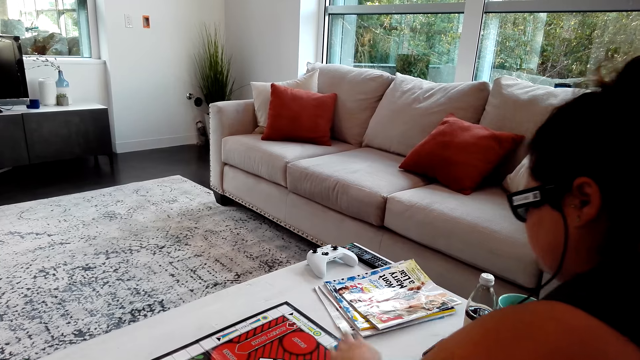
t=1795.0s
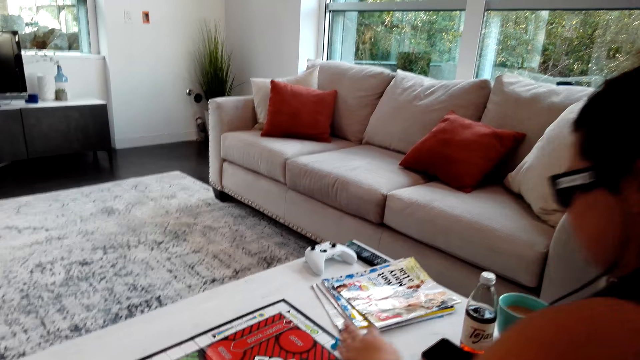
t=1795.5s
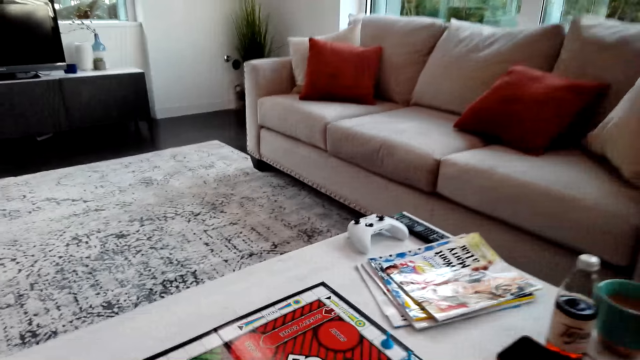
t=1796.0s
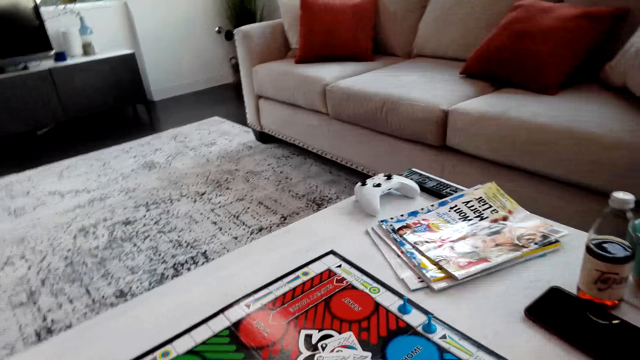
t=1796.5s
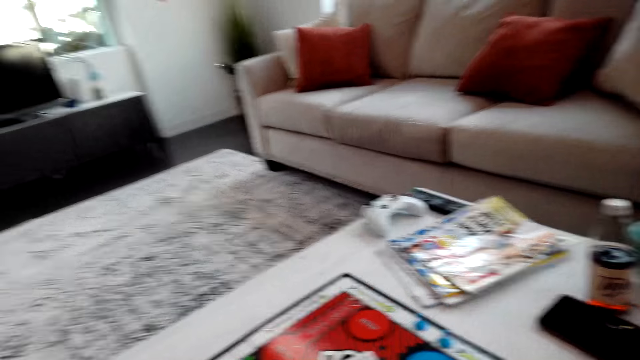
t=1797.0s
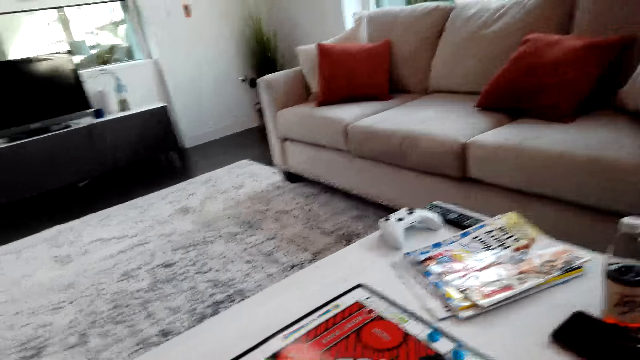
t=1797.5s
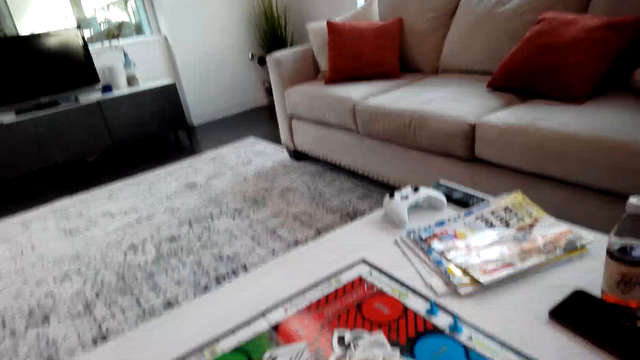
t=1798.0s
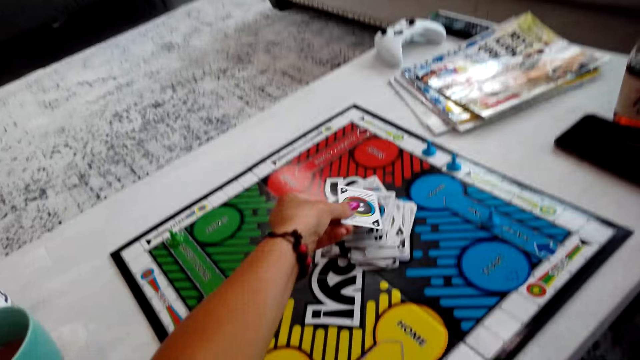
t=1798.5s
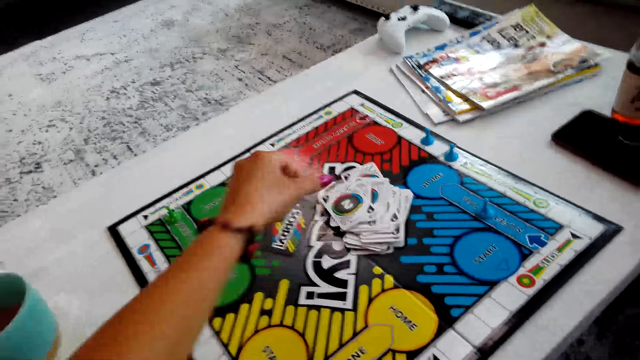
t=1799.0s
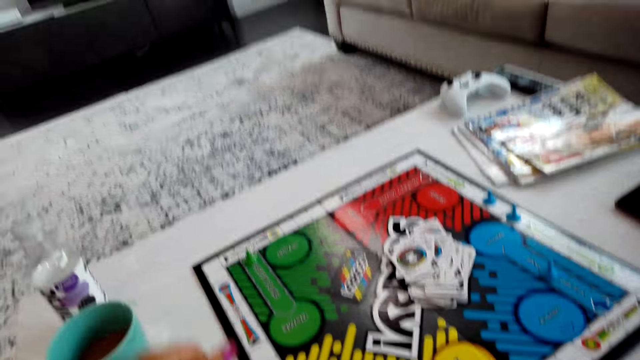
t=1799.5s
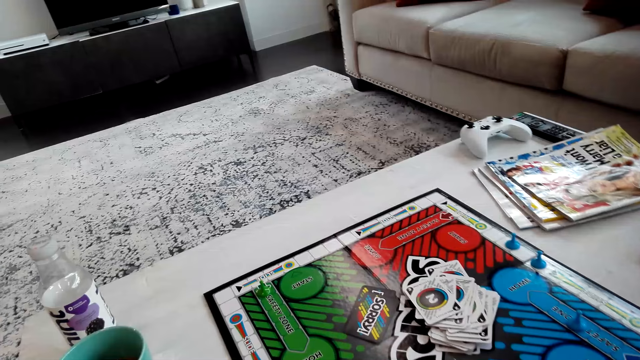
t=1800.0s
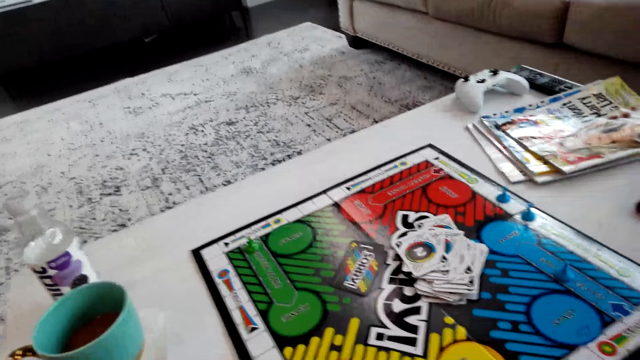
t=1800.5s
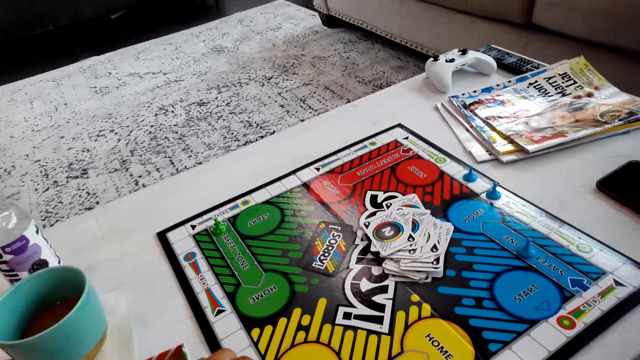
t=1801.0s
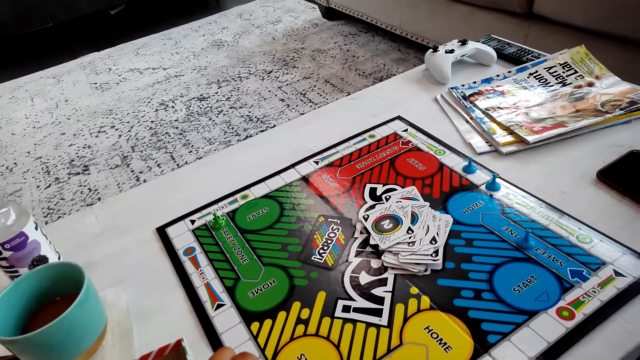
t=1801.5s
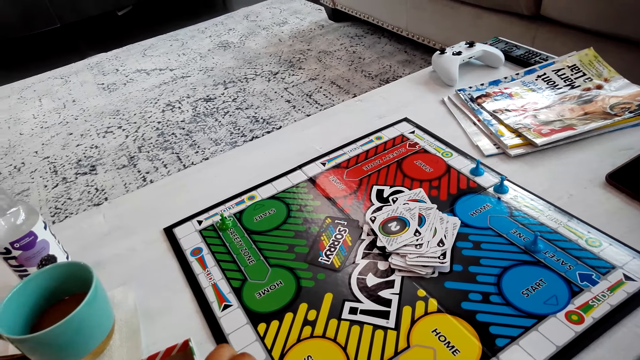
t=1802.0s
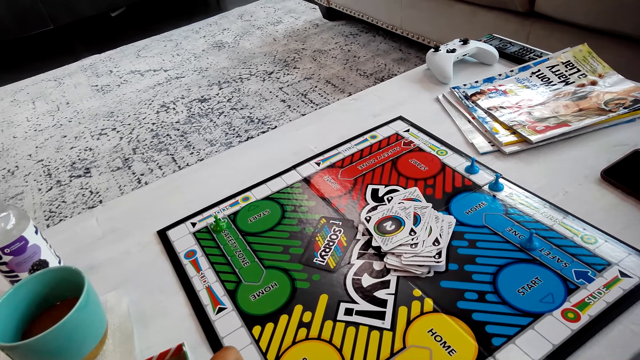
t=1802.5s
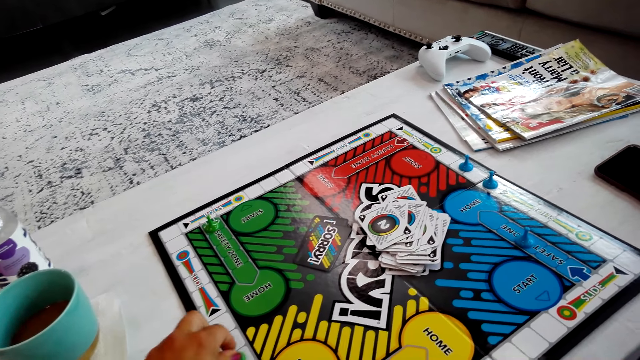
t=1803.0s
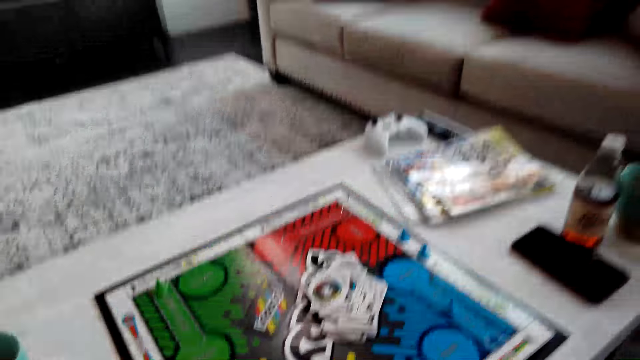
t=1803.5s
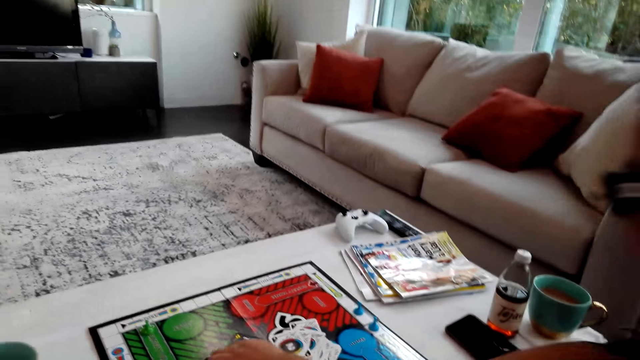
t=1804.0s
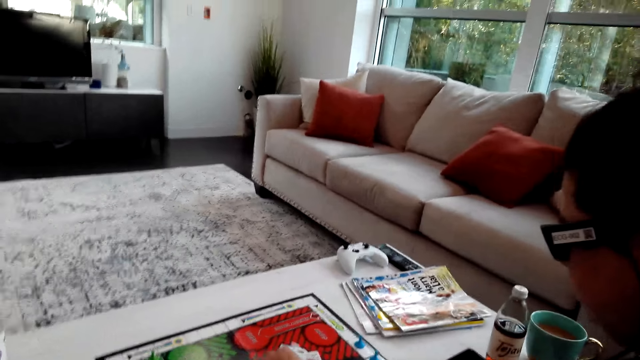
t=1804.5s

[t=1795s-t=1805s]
A person moves the Sorry game piece. The camera wearer puts the card on the board. They play the game.

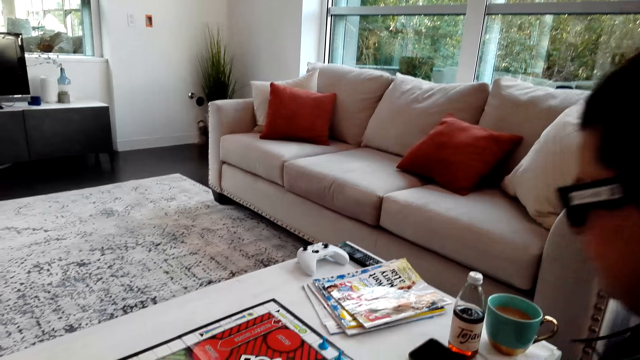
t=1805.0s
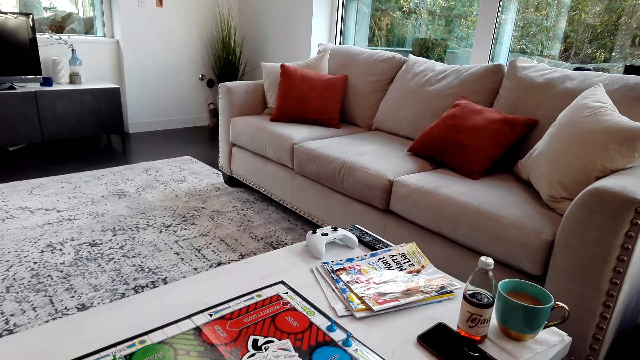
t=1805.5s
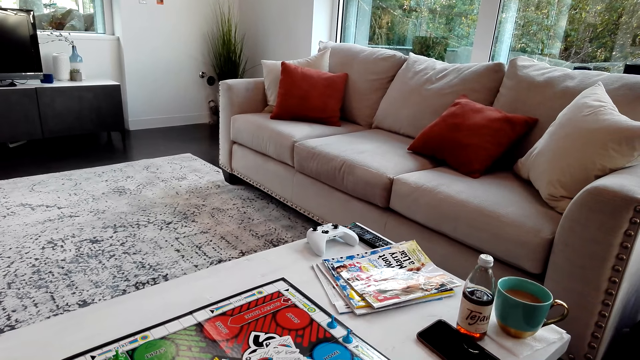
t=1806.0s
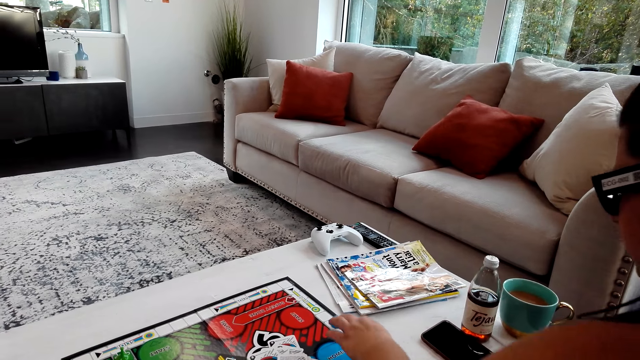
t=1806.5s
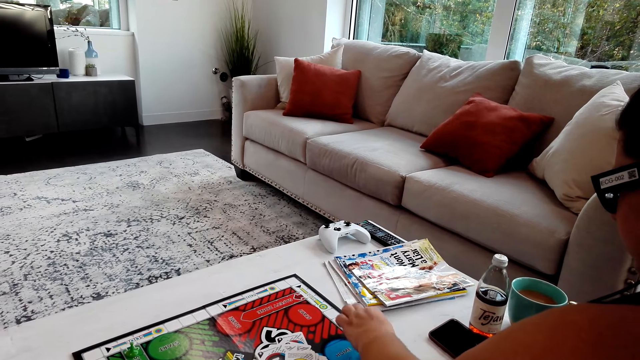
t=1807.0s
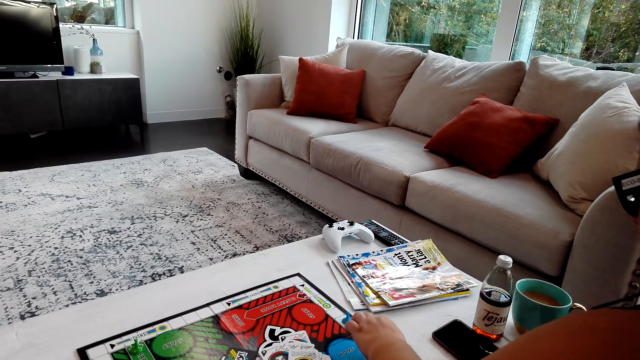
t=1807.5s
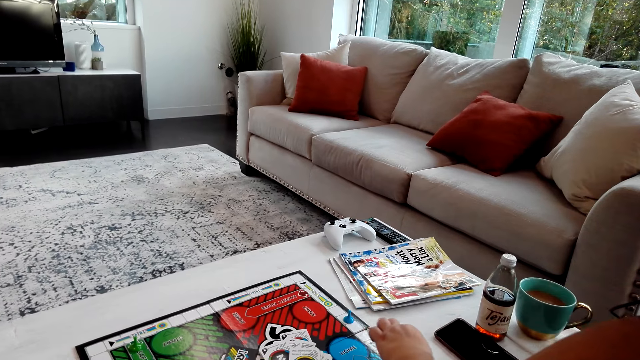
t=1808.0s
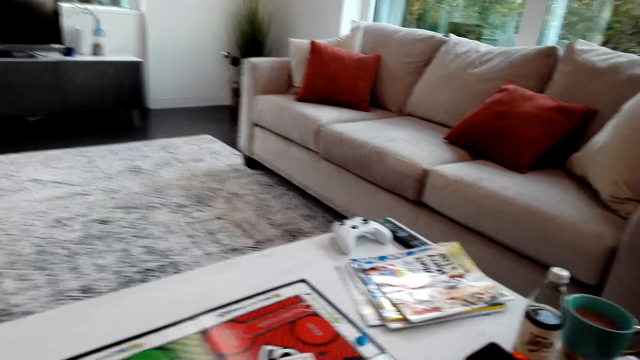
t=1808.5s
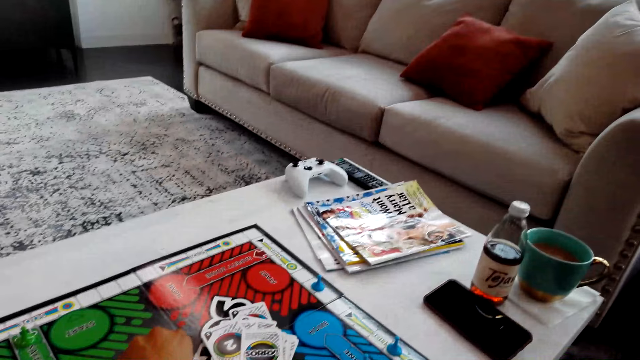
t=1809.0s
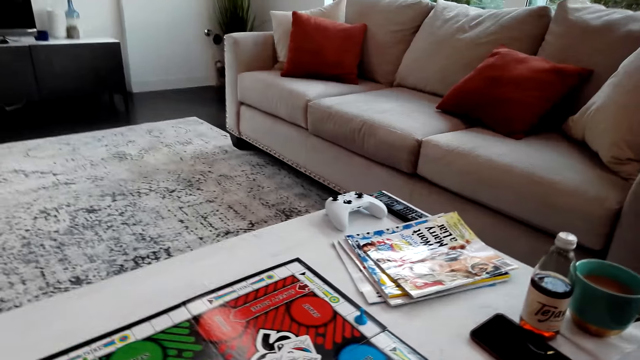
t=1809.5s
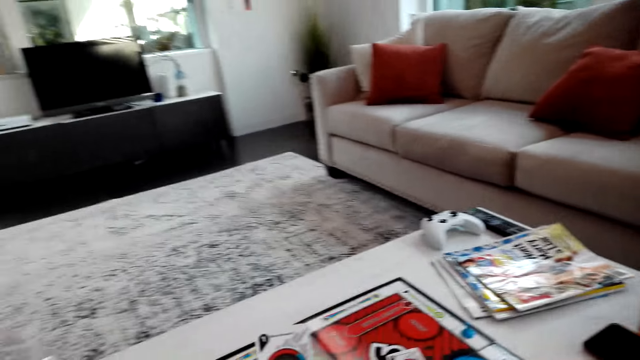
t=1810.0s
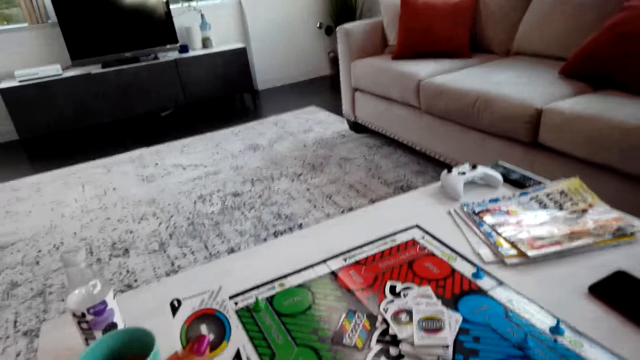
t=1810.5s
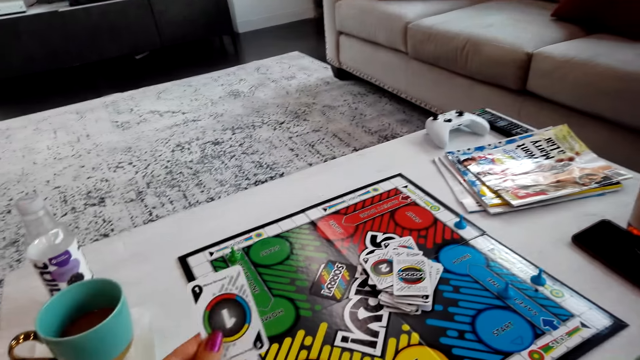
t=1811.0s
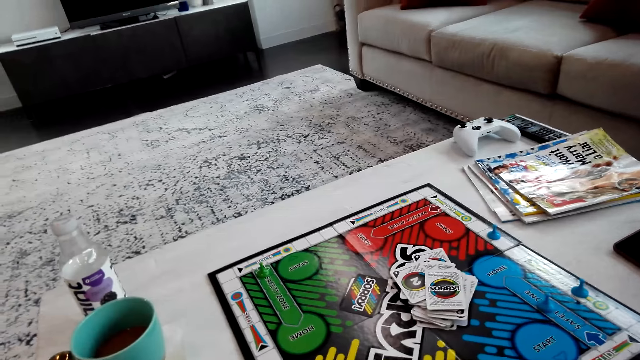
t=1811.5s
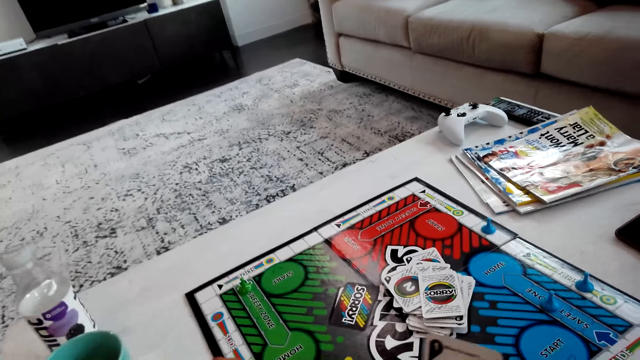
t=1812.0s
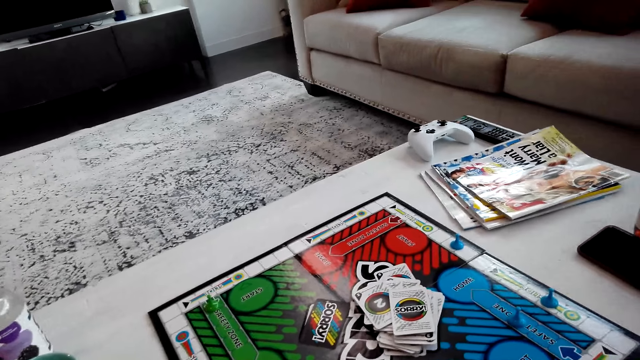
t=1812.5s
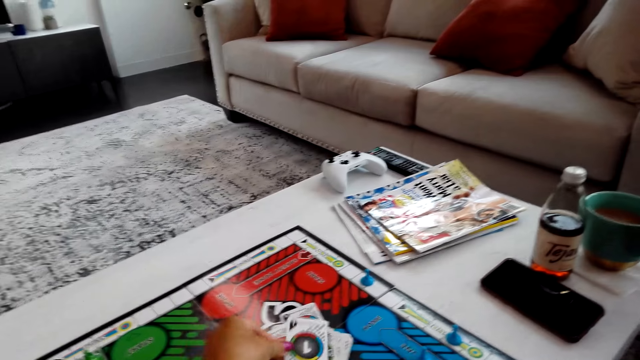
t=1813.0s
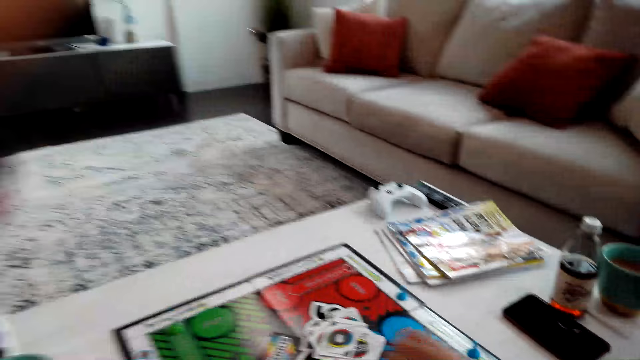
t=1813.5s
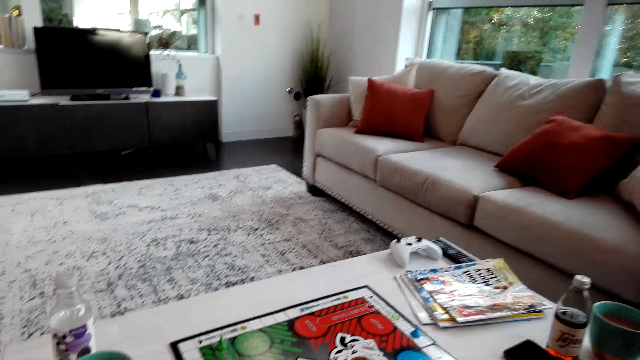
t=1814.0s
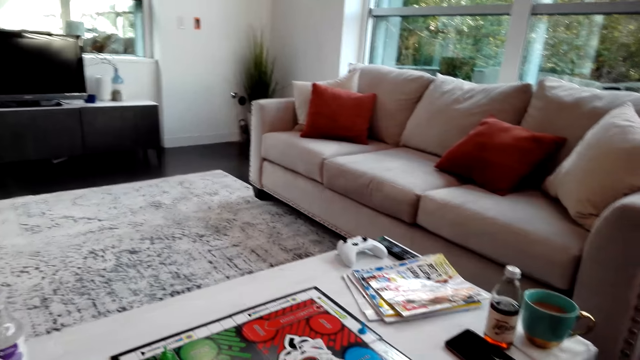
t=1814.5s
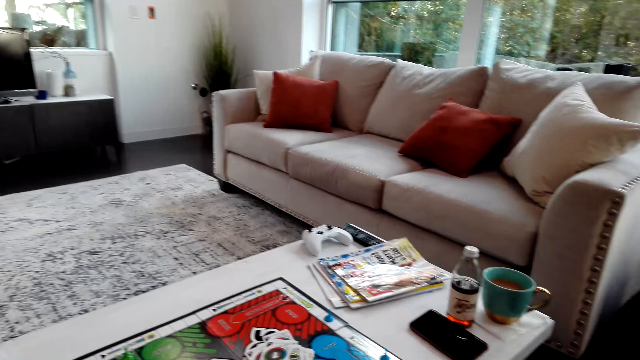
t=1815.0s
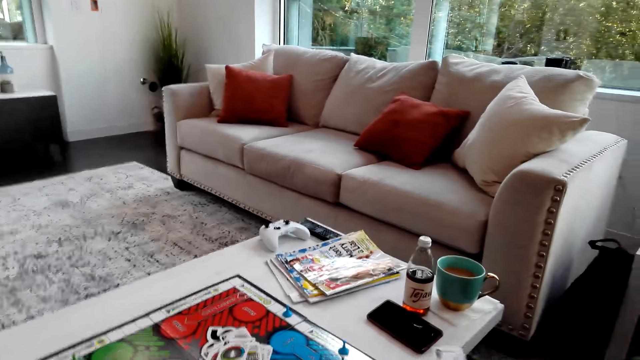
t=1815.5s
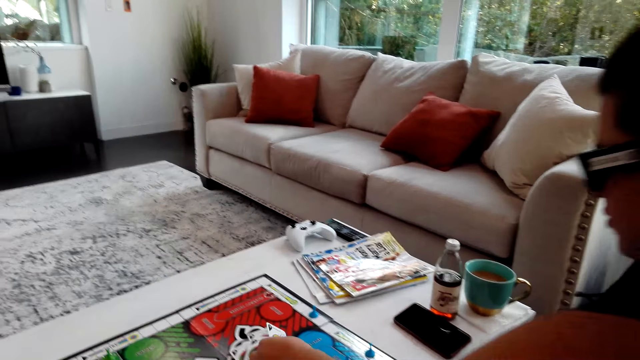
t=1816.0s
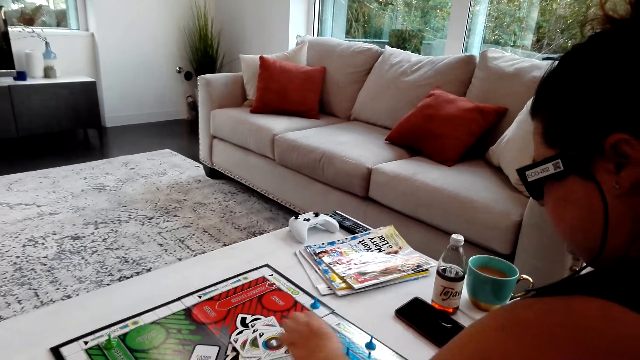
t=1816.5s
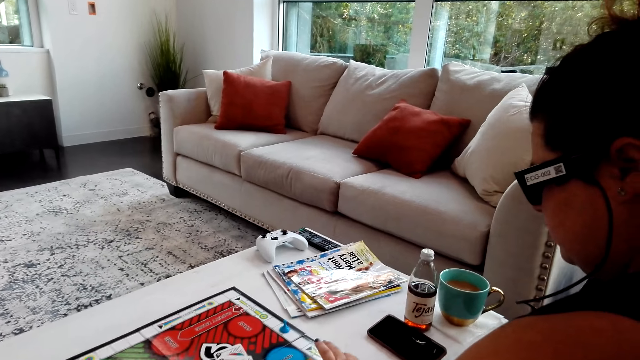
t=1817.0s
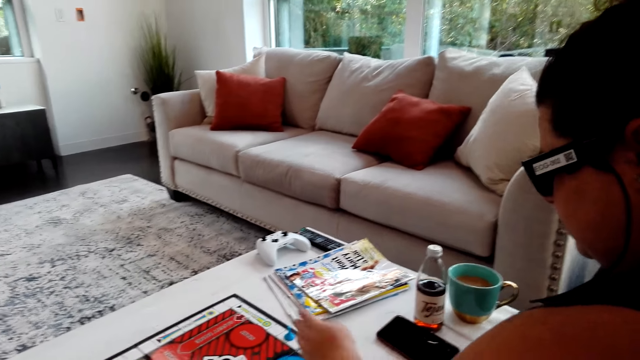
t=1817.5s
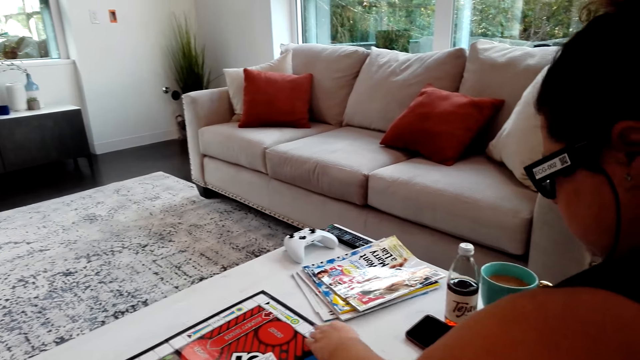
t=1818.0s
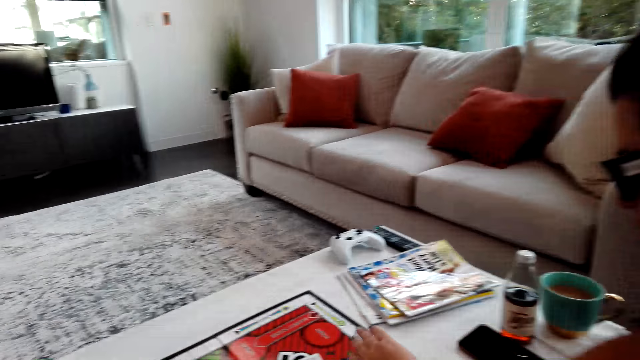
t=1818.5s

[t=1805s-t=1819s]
A woman plays the game. The woman counts the boxes on the board. The camera wearer plays the game. They put the card on the board. The woman puts the card on the board.
